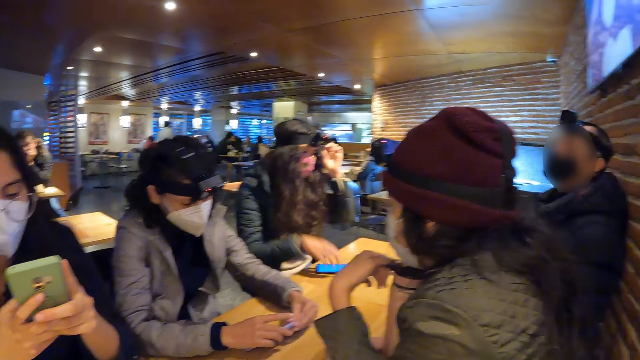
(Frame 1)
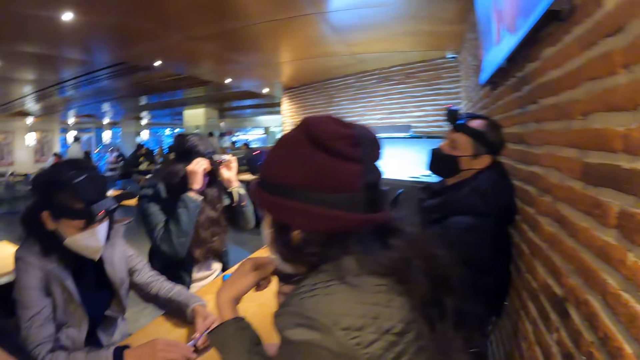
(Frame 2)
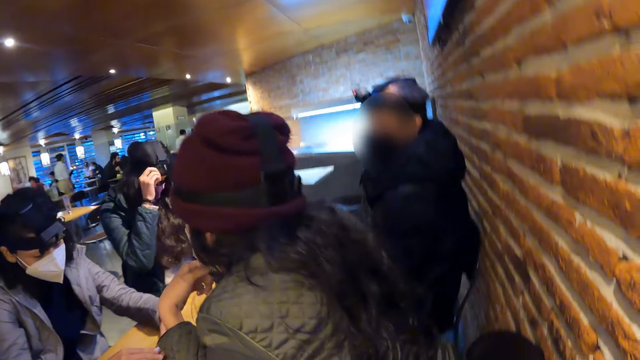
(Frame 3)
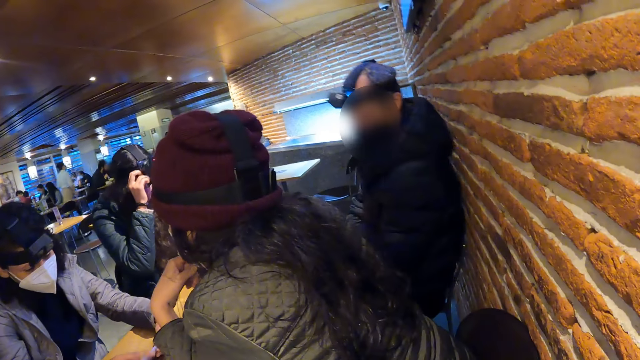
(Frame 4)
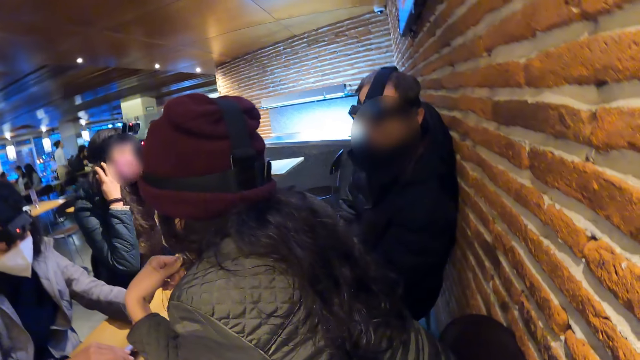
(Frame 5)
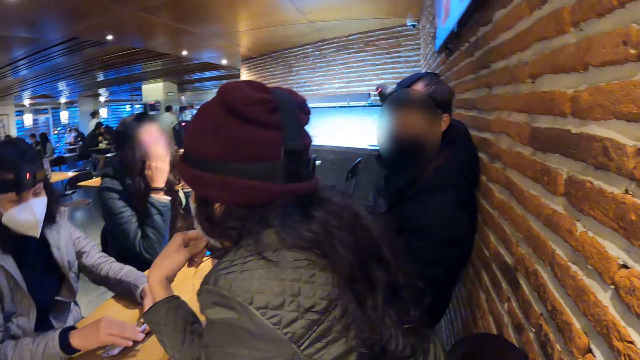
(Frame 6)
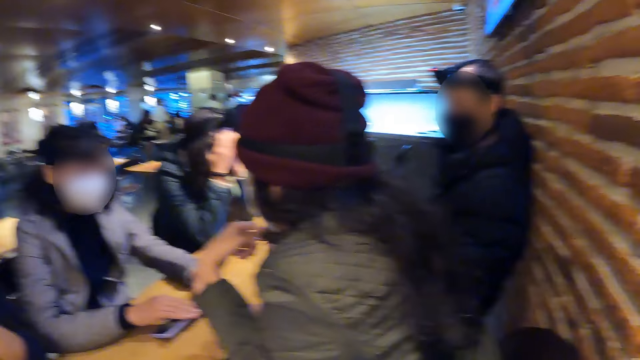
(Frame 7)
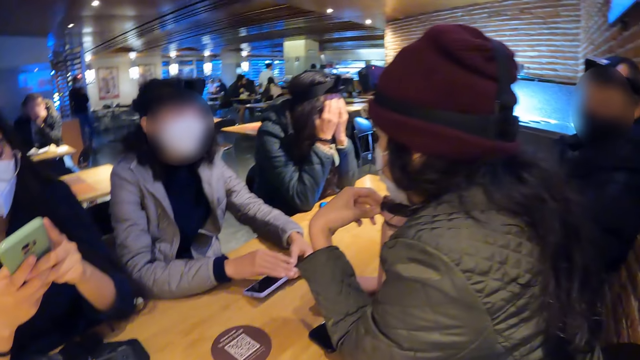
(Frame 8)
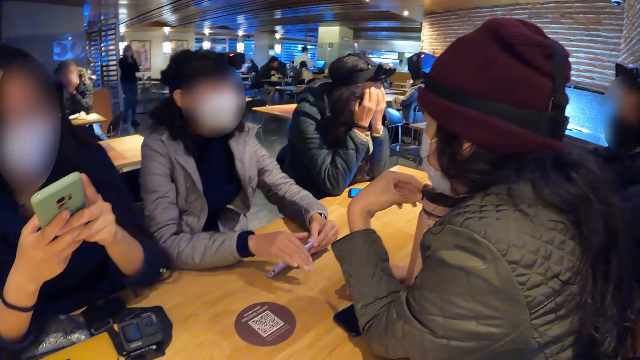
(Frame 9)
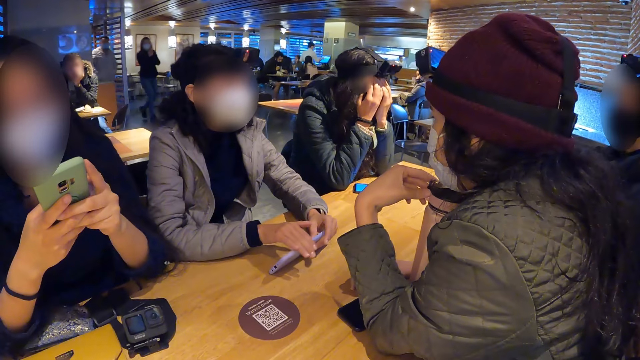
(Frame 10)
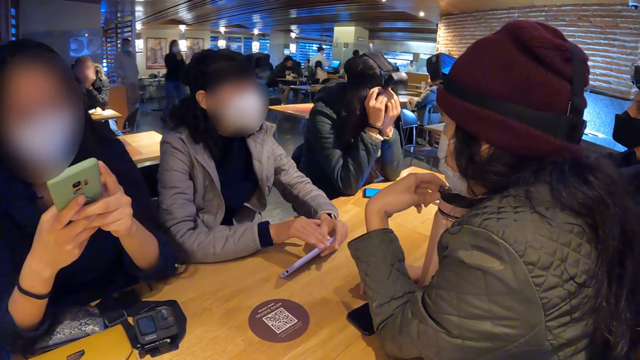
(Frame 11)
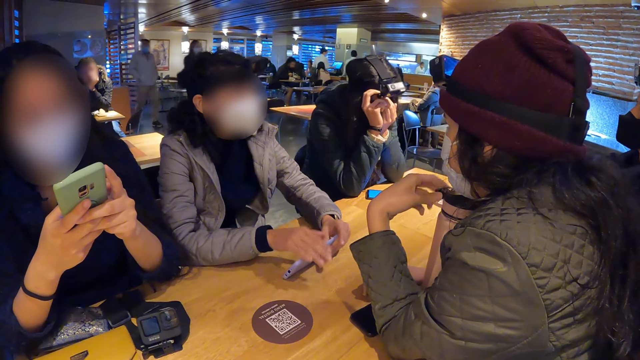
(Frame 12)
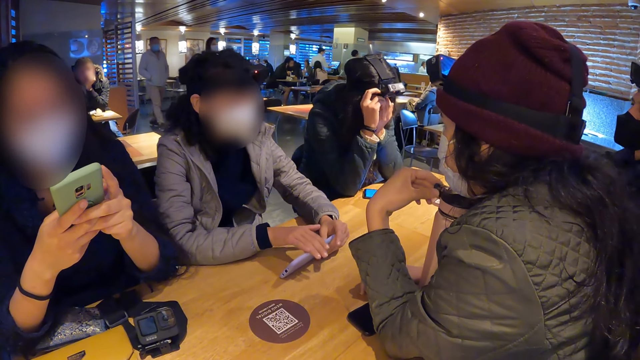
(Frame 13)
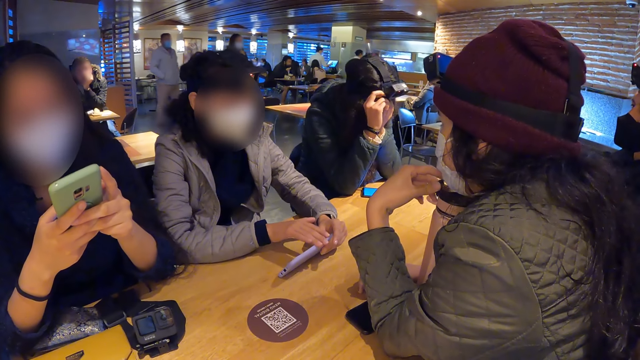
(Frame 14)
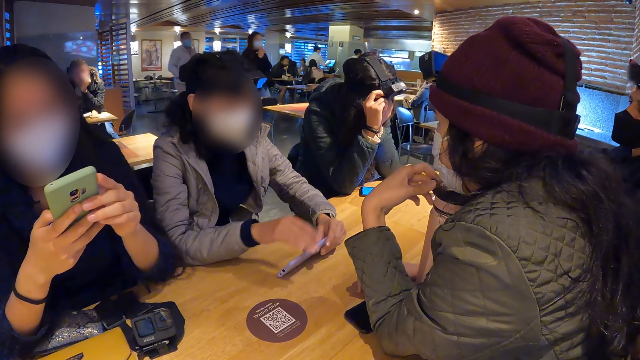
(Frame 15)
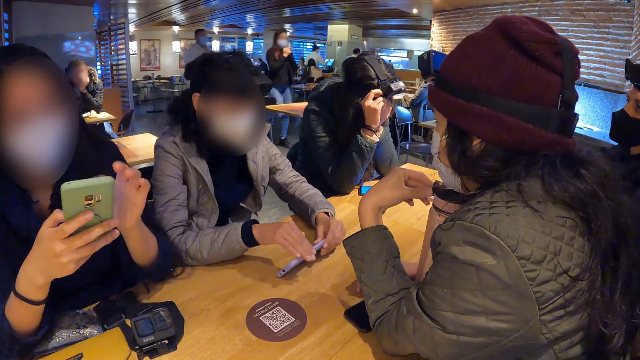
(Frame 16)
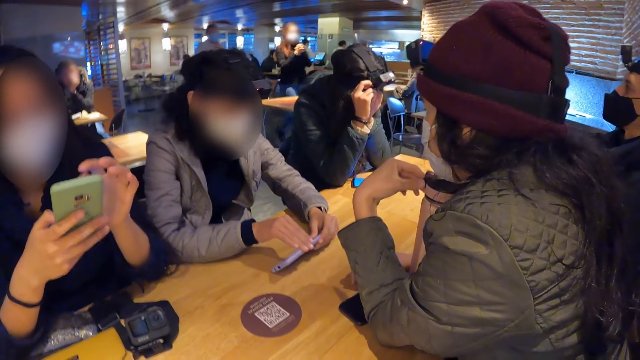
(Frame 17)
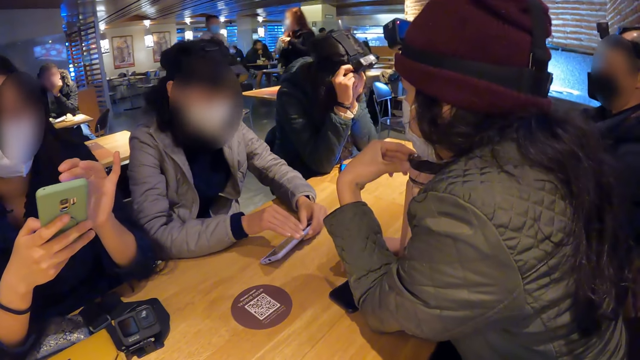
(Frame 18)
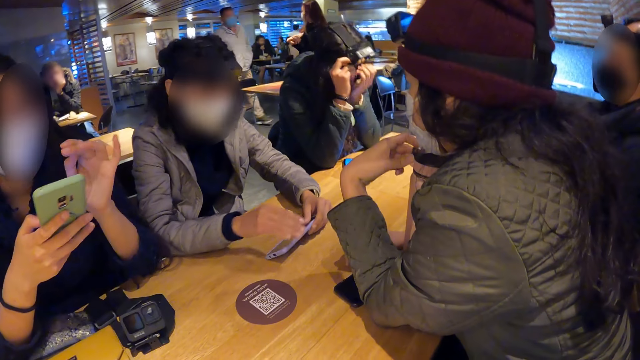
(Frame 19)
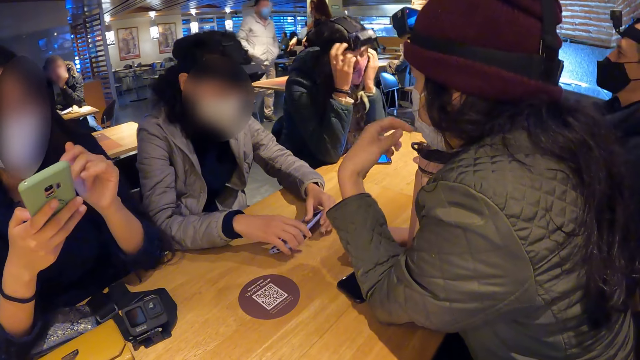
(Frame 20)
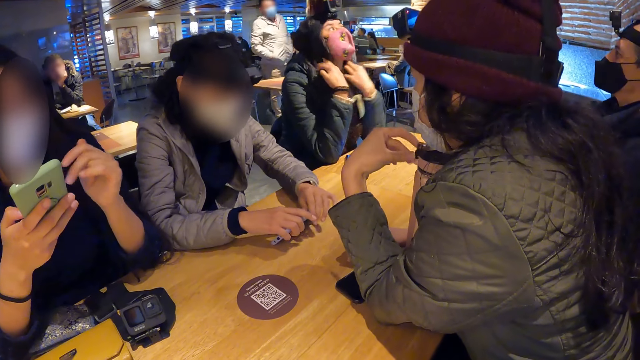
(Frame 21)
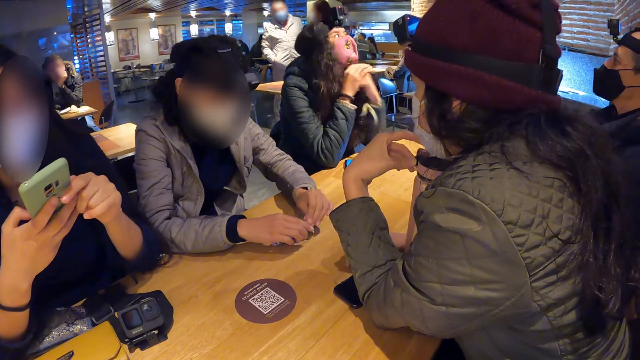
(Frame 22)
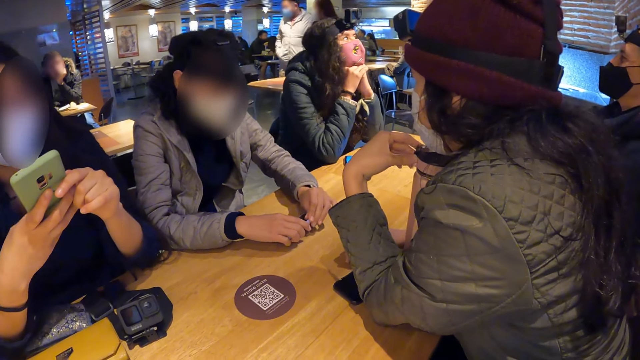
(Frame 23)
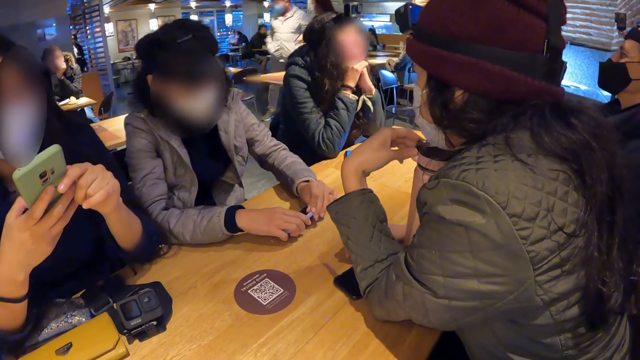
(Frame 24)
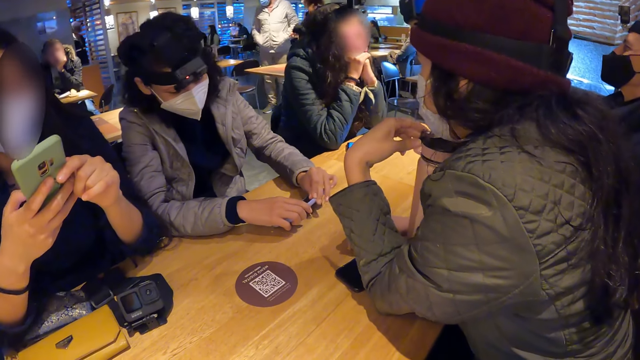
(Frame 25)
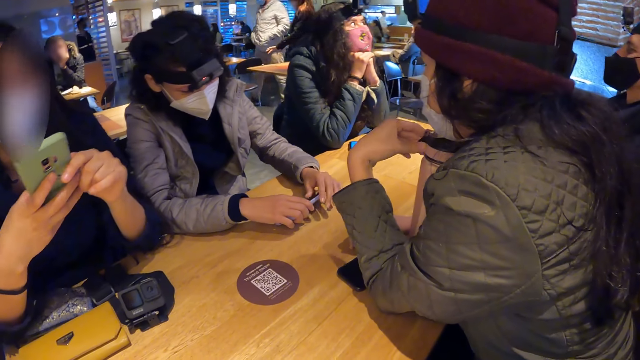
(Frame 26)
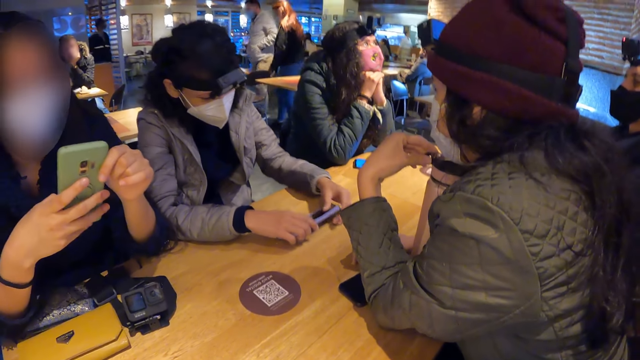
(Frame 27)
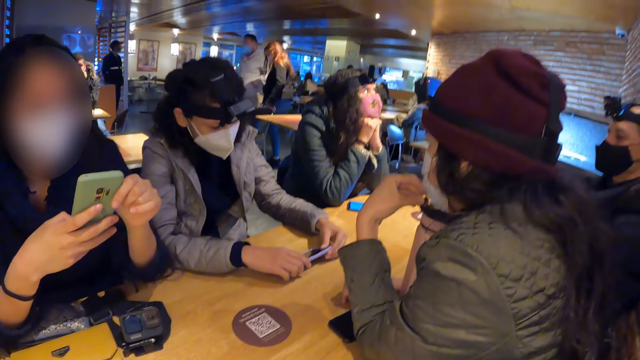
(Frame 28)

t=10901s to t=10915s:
The woman drops the phone in her right hand on the table. The woman adjusts the head camera on her head with both hands. A lady touches her phone on the table. The woman touches her hair.

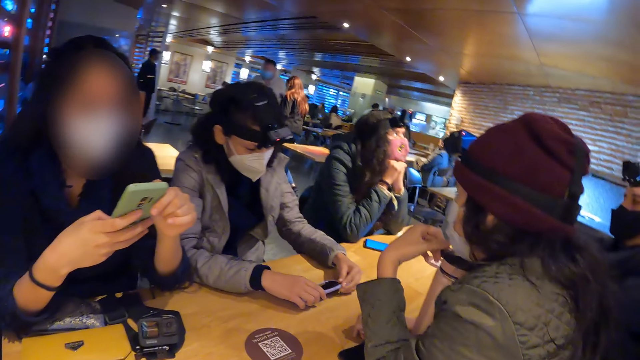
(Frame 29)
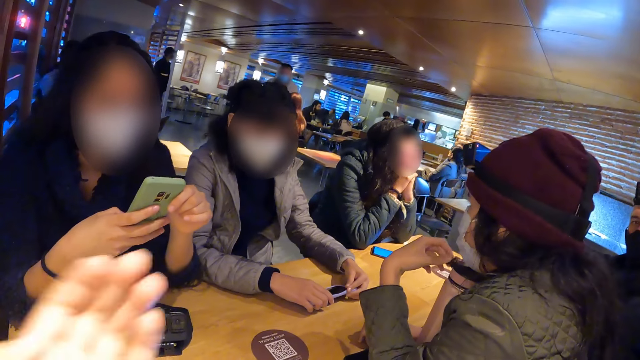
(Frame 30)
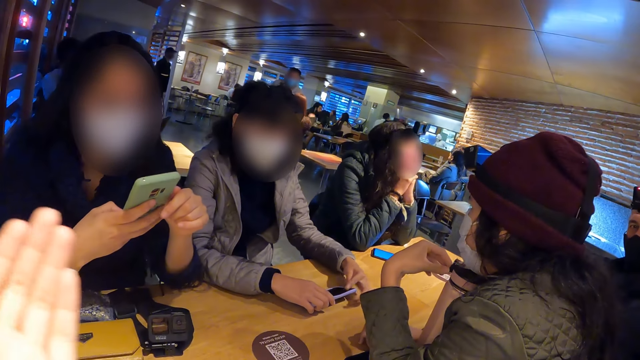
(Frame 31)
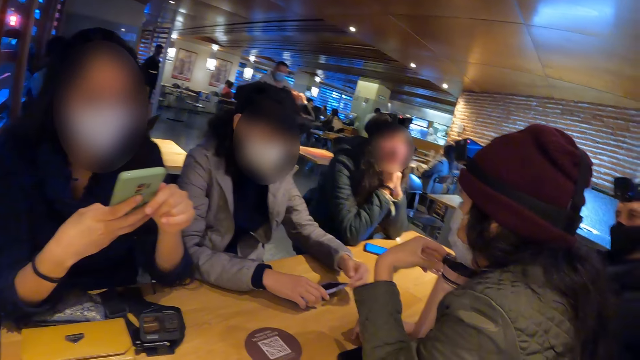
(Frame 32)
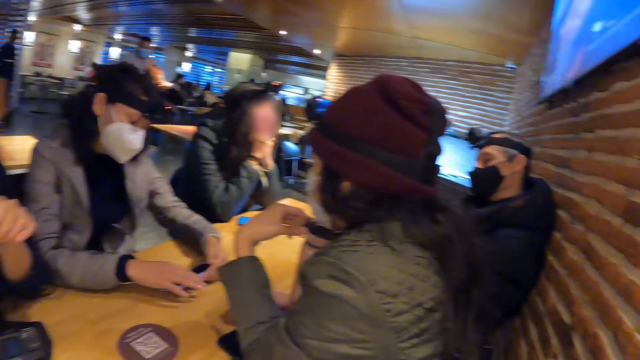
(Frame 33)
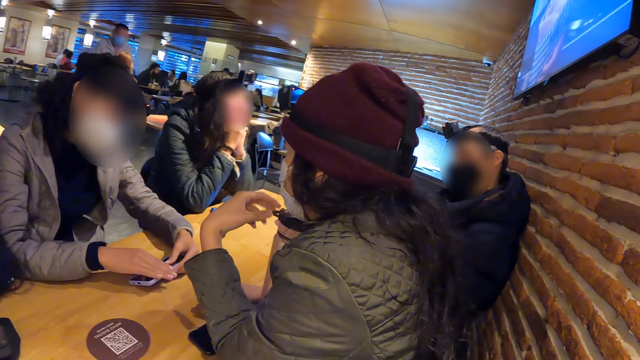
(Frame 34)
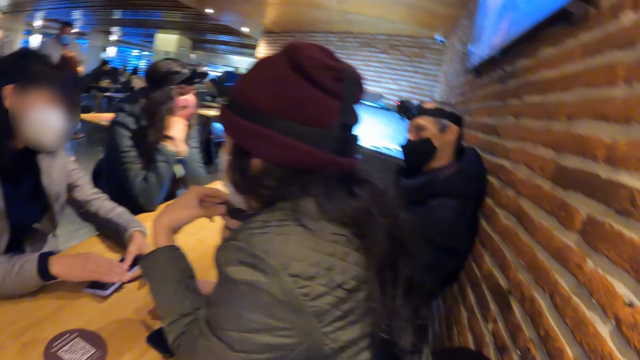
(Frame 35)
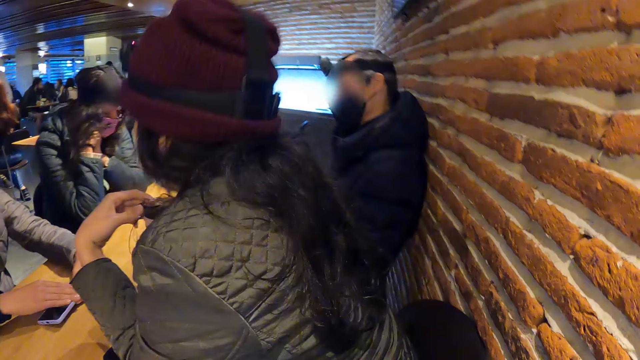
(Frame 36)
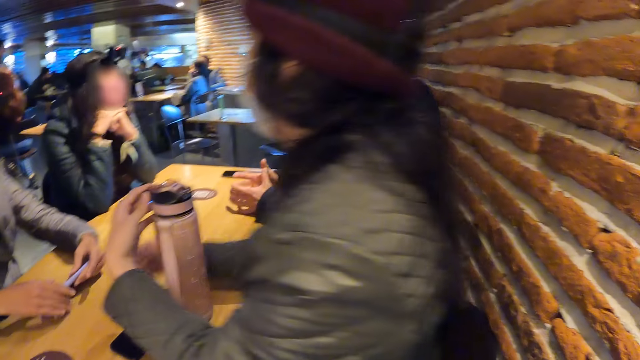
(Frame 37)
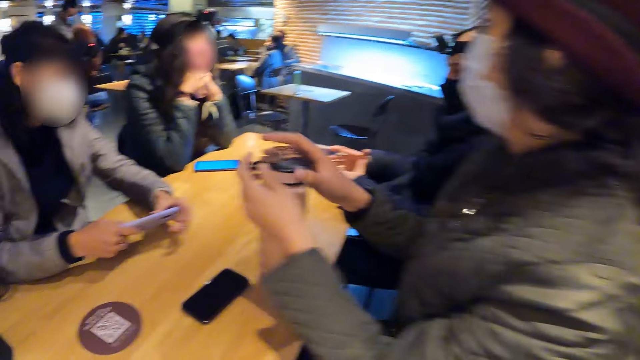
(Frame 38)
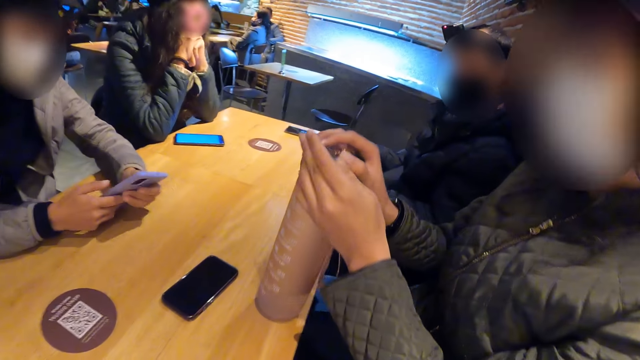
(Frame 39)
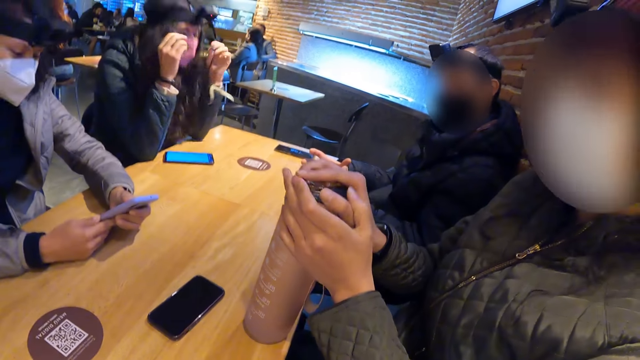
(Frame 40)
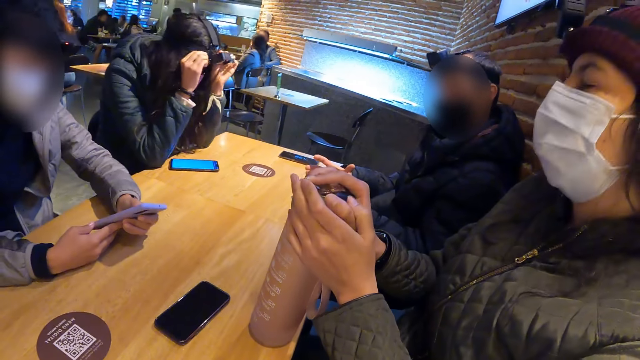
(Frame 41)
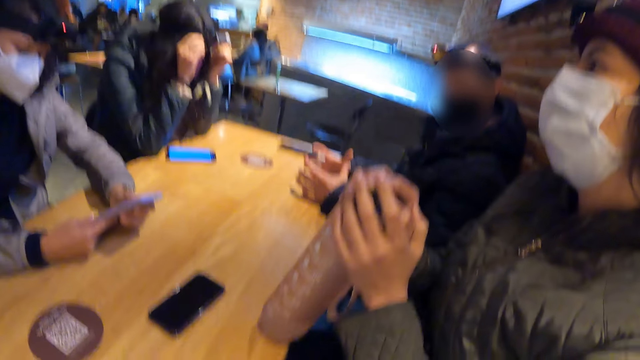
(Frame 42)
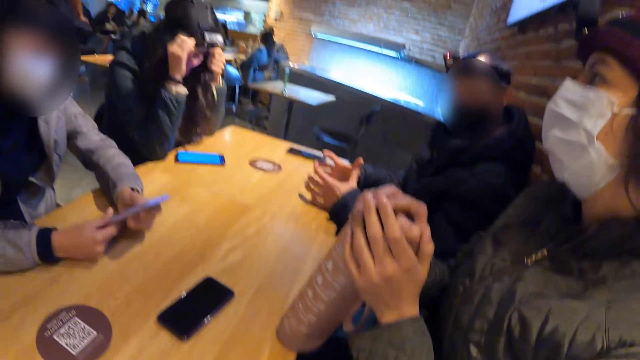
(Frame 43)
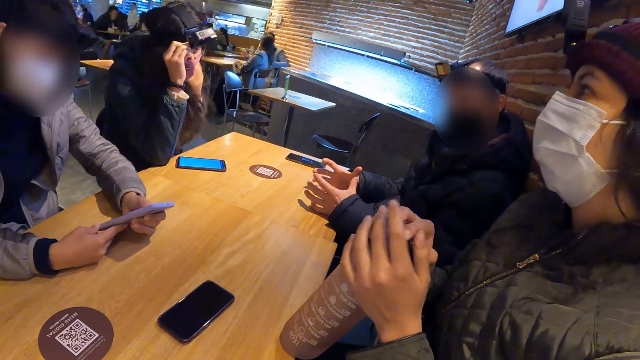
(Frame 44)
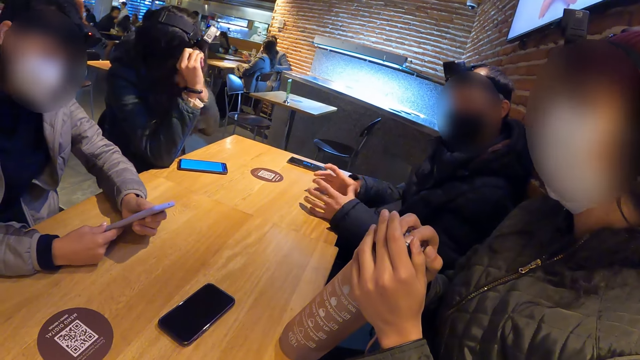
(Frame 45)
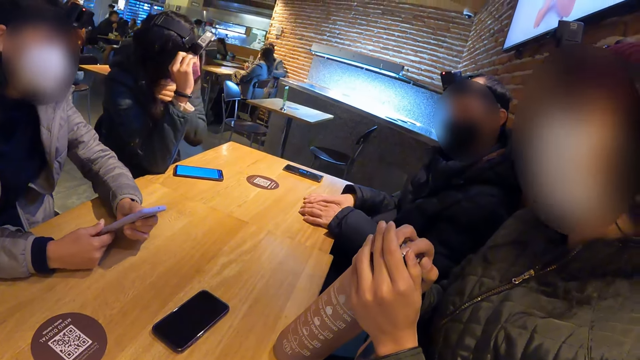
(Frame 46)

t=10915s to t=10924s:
The camera wearer moves her hands. A man leans on the wall. A woman holds a water bottle on the table with both hands. A lady picks up a water bottle from the table. Another woman adjusts the head camera on her head with both hands. Another lady uses her phone. The other woman wipes her face with her left hand and pats her hair with her left hand.
